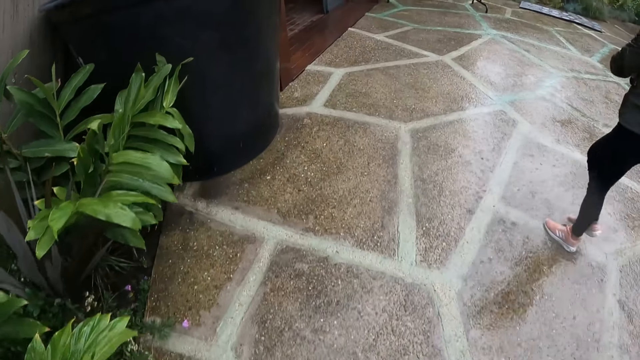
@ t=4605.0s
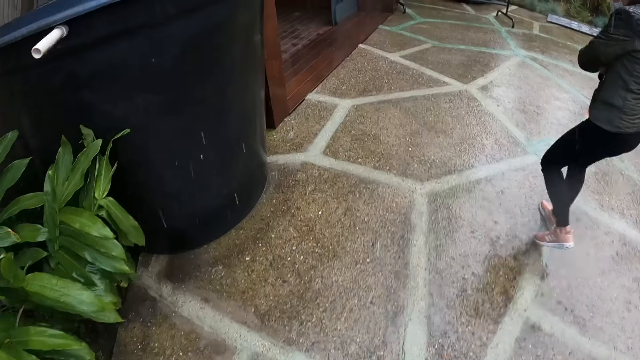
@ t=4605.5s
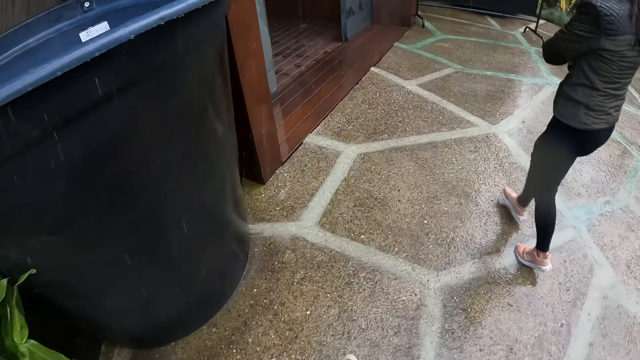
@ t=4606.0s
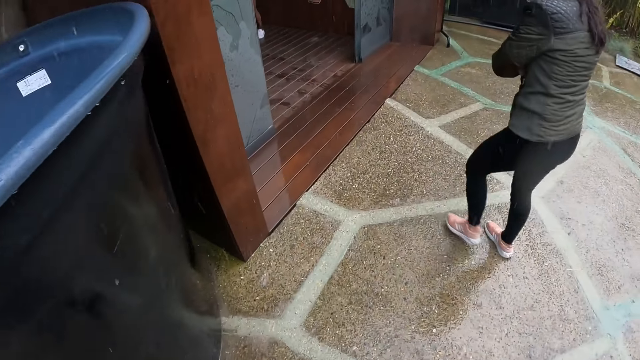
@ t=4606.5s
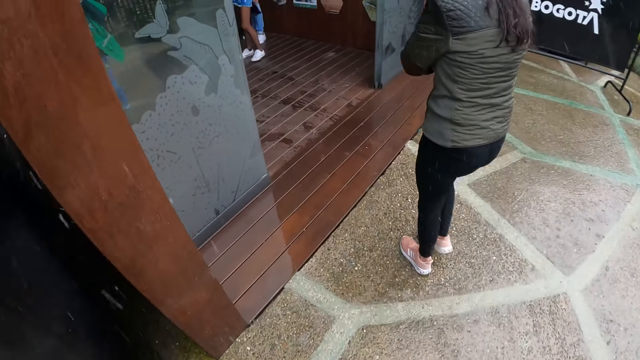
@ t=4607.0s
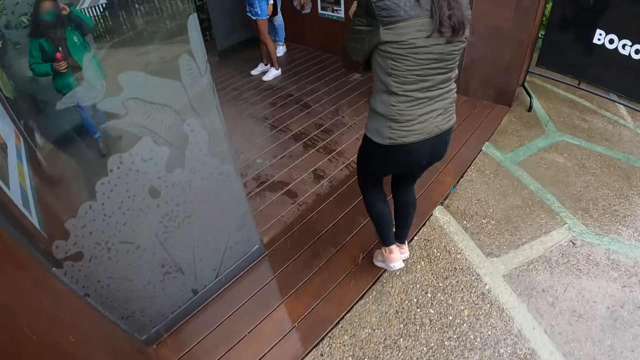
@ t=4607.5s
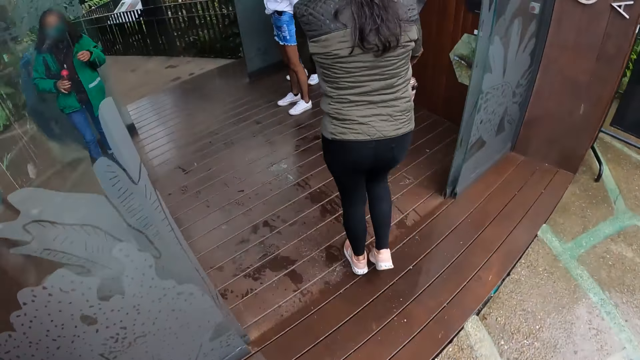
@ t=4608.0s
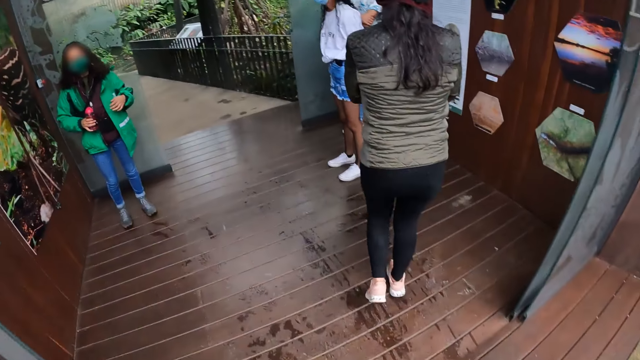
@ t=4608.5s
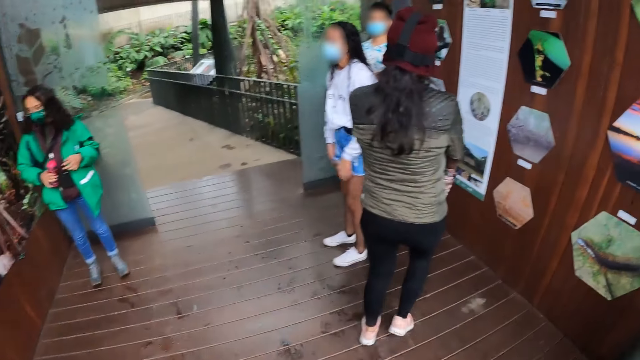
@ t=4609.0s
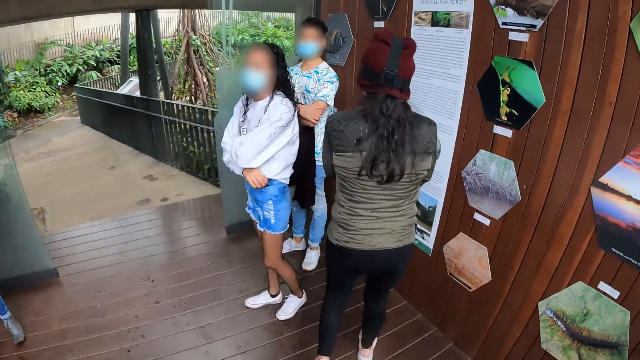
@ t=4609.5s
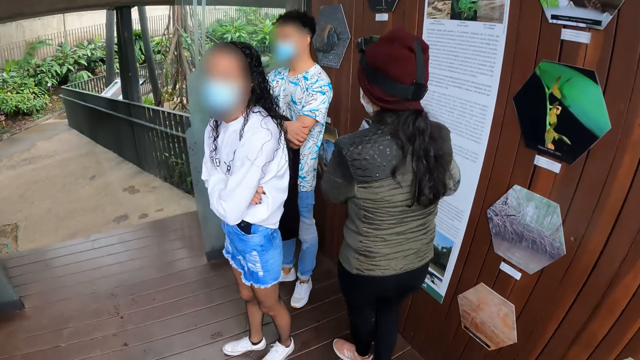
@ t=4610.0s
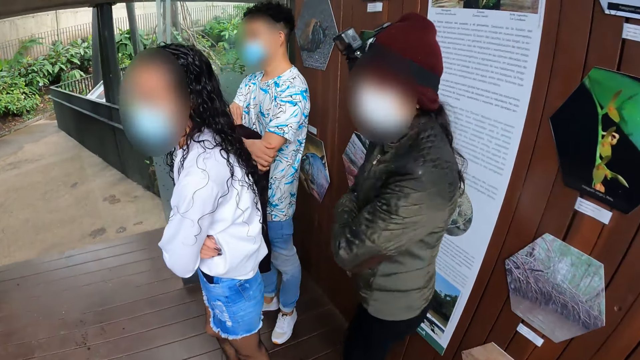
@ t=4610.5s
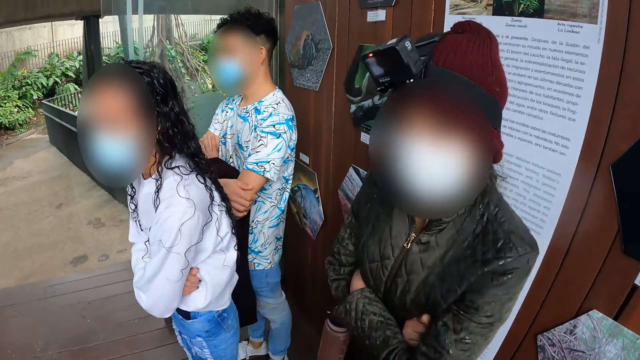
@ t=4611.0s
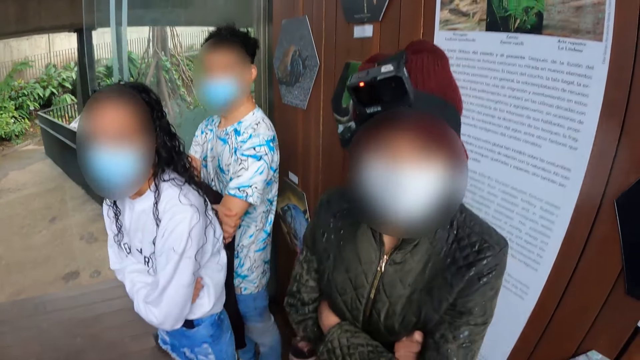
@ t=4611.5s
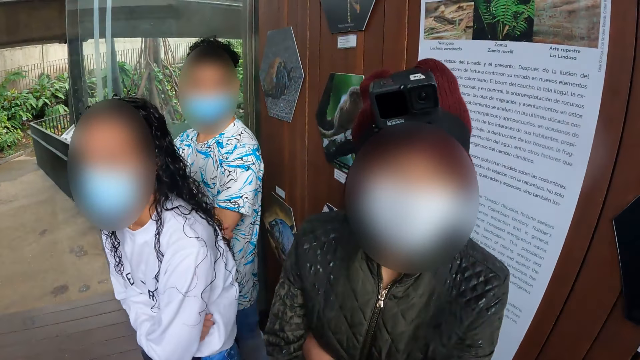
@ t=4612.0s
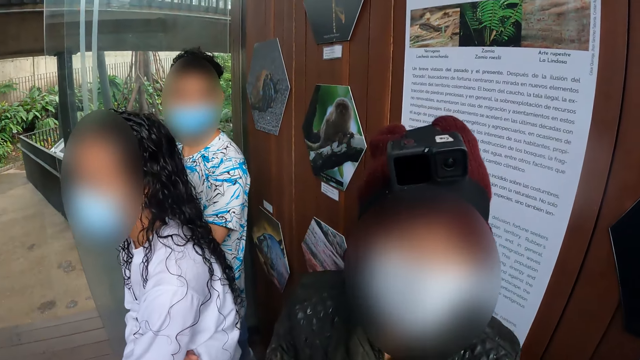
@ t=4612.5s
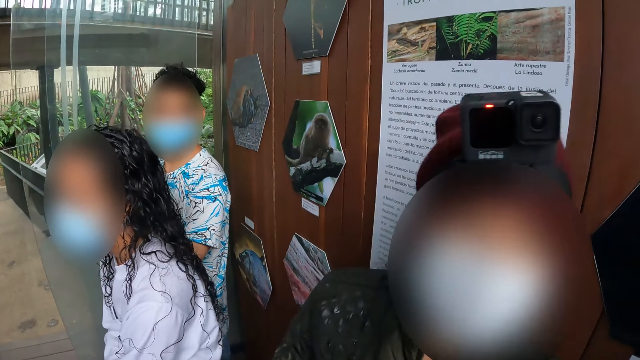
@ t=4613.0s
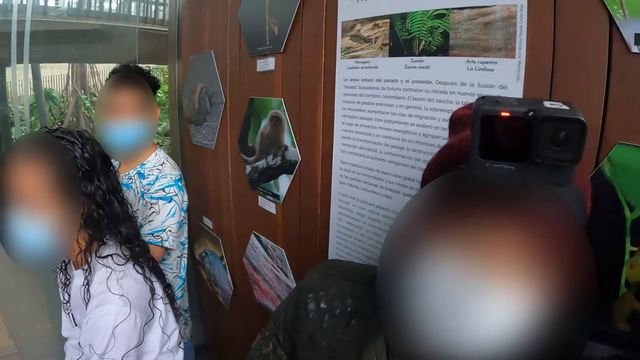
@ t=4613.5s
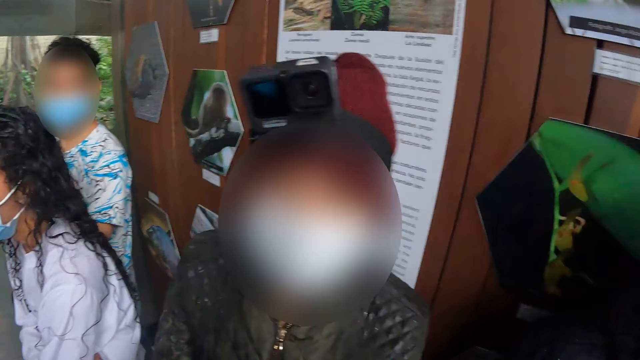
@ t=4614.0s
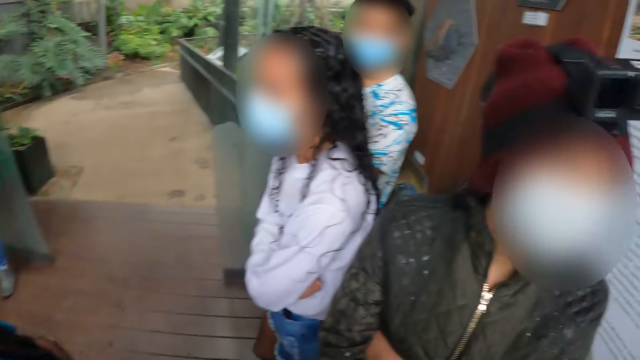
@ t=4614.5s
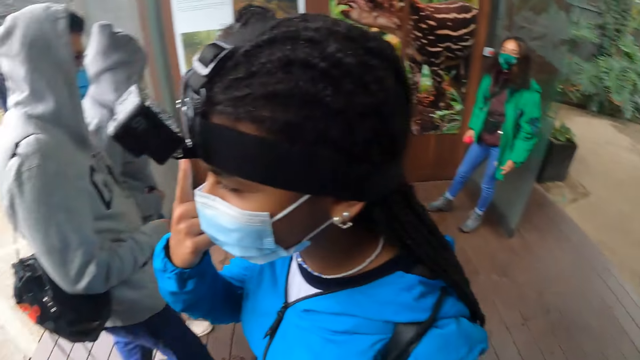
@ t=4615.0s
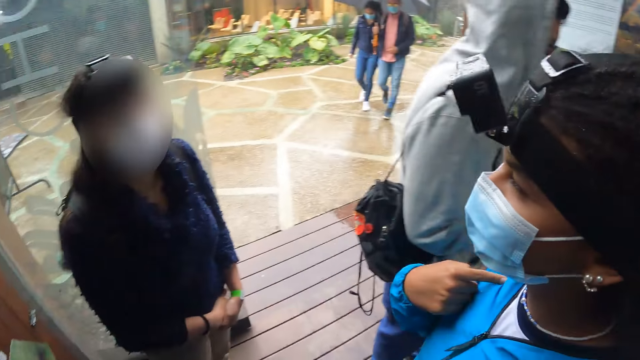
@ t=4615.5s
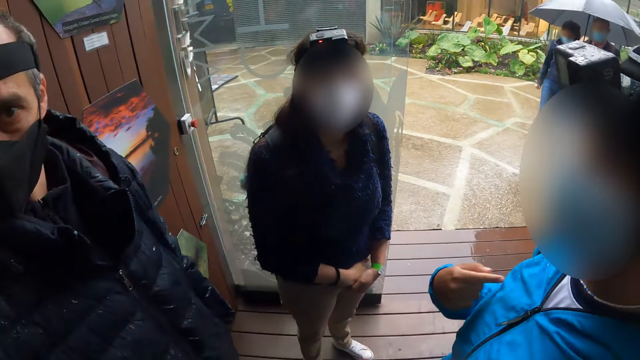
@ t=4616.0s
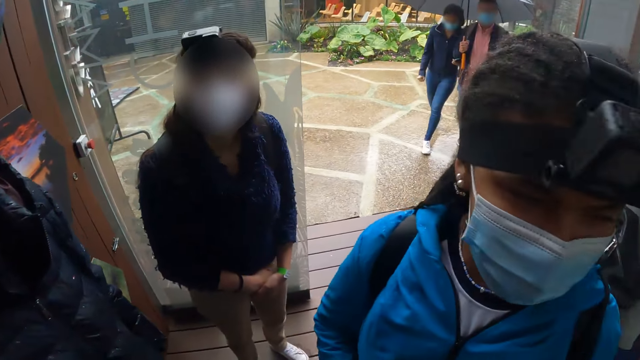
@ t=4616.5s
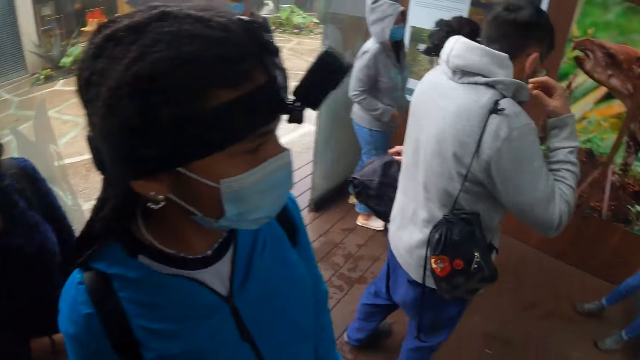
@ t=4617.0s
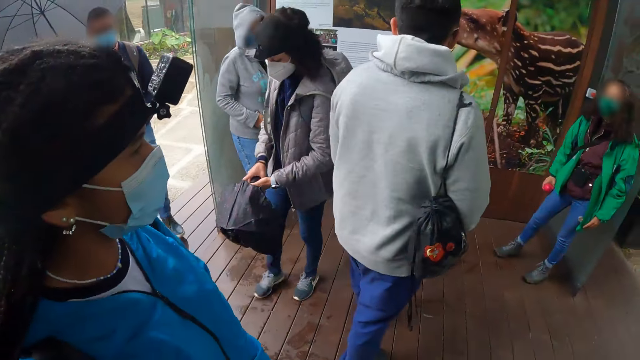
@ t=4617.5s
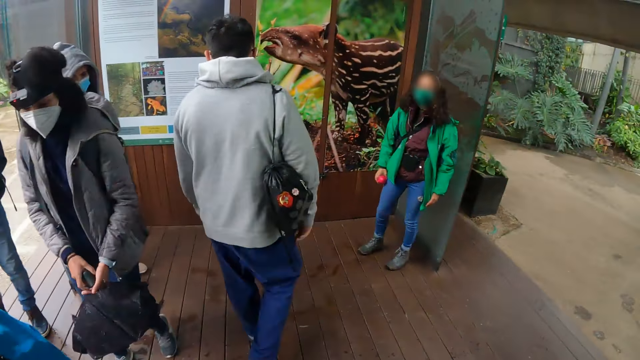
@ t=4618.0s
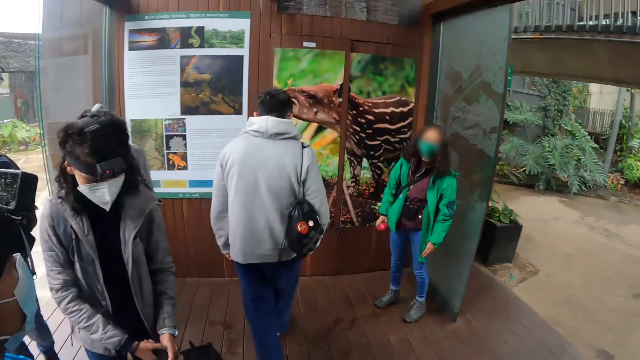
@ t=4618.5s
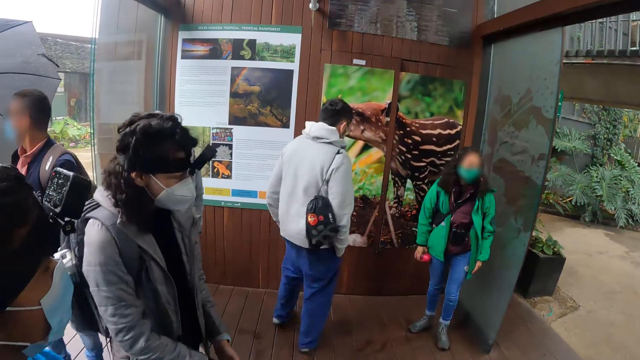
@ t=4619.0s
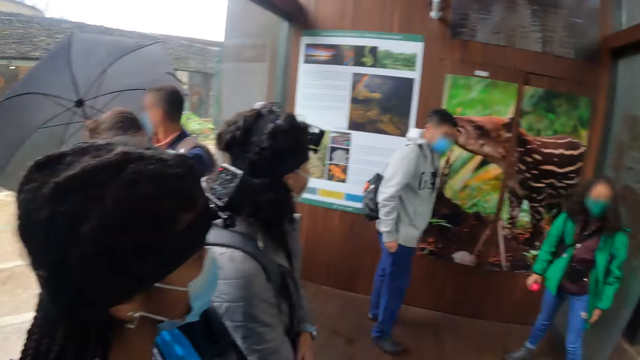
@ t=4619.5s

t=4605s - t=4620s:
The camera wearer walks towards the house. They turn around the building.

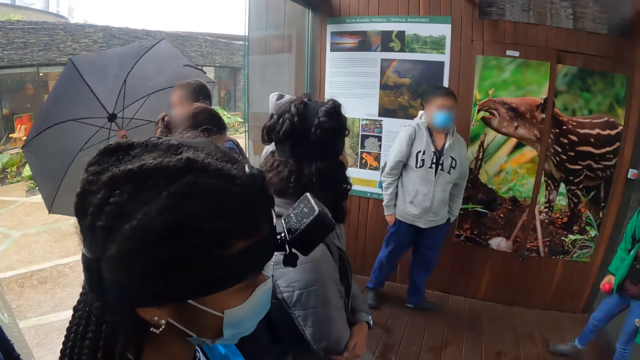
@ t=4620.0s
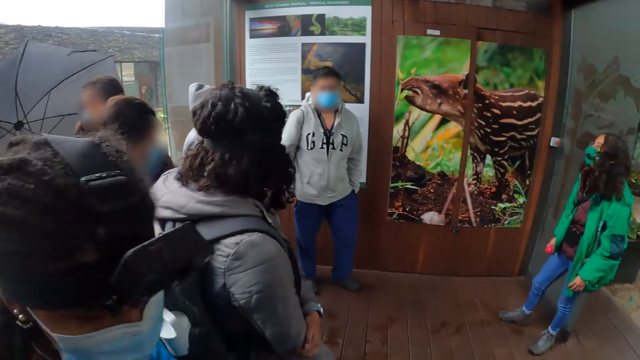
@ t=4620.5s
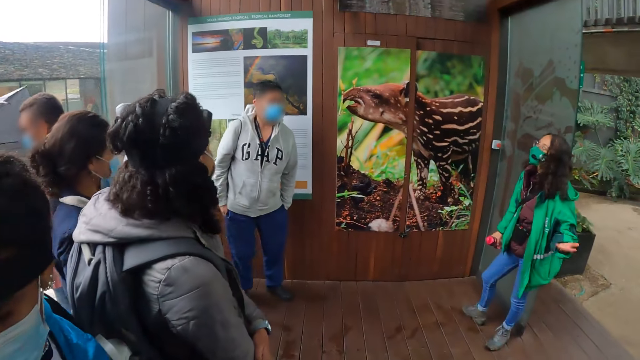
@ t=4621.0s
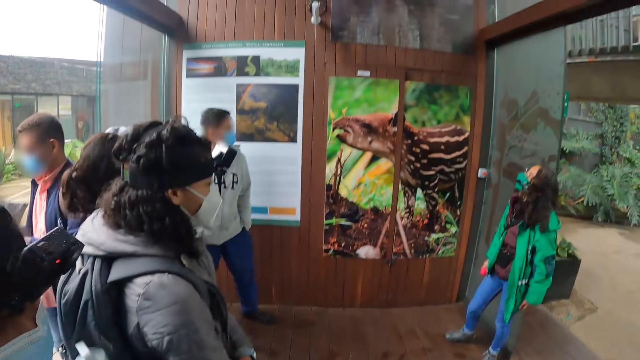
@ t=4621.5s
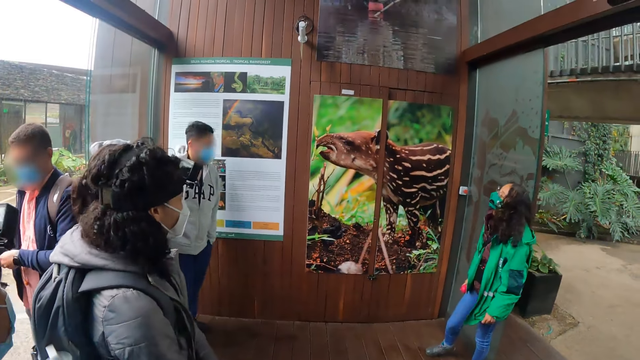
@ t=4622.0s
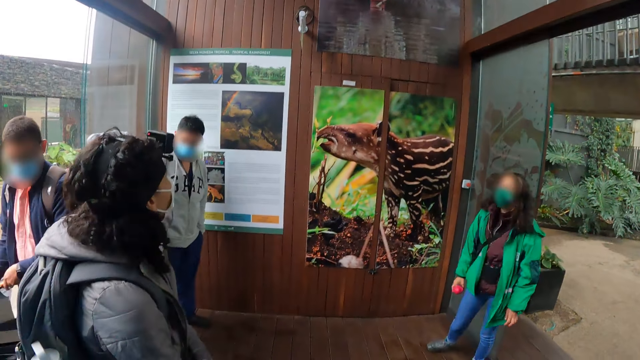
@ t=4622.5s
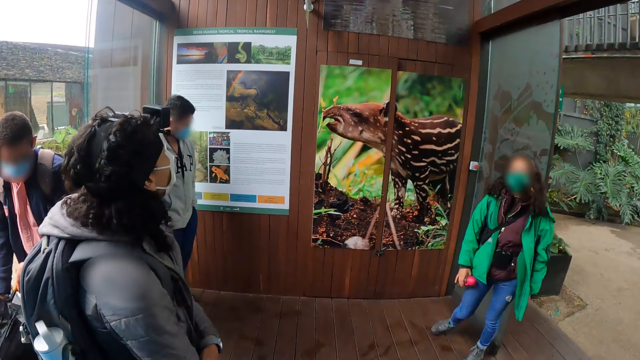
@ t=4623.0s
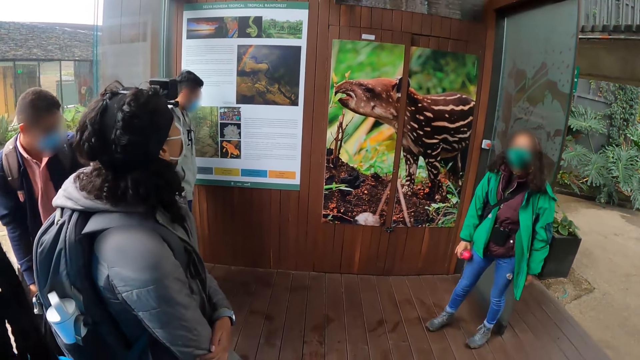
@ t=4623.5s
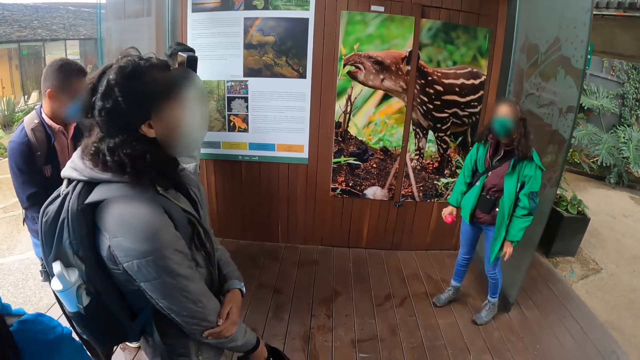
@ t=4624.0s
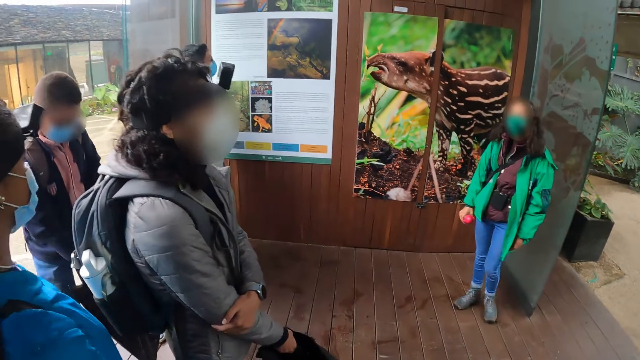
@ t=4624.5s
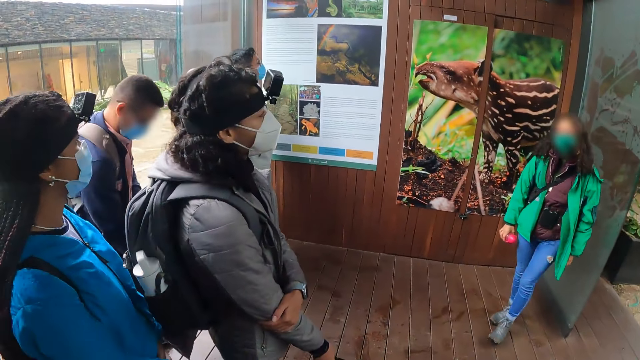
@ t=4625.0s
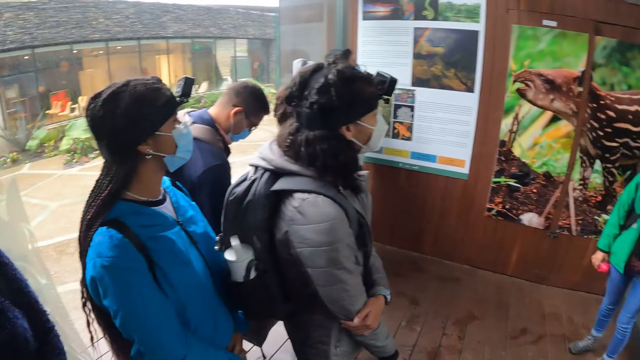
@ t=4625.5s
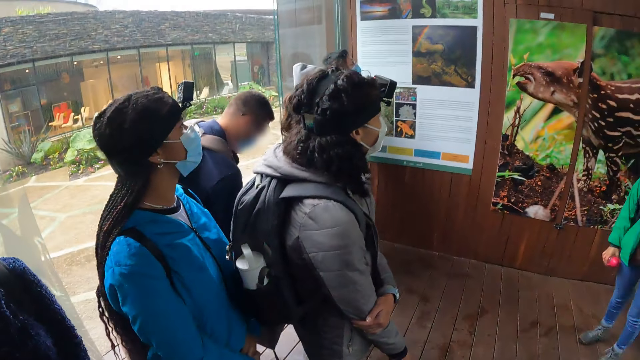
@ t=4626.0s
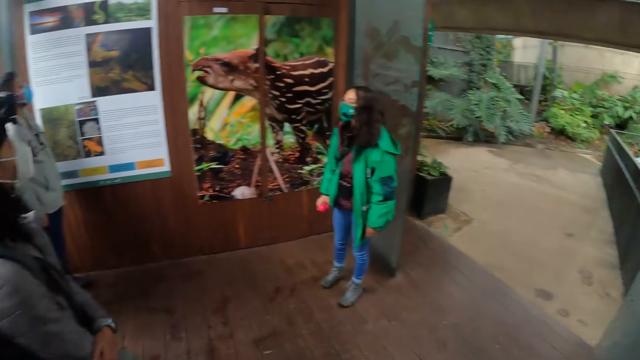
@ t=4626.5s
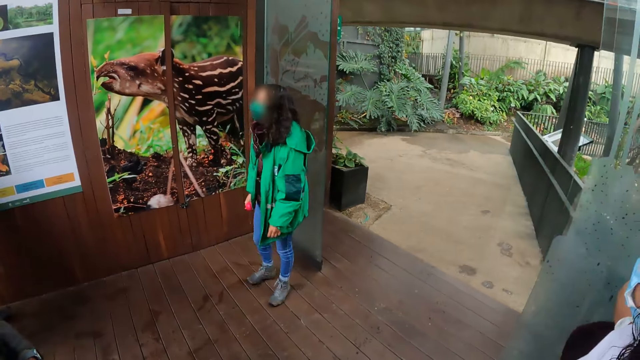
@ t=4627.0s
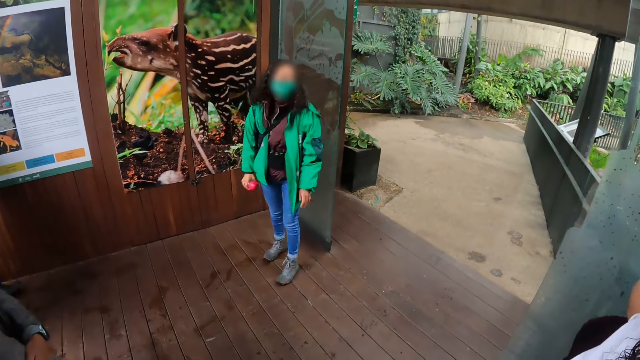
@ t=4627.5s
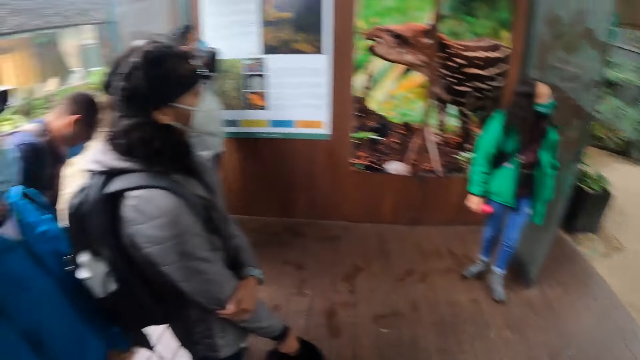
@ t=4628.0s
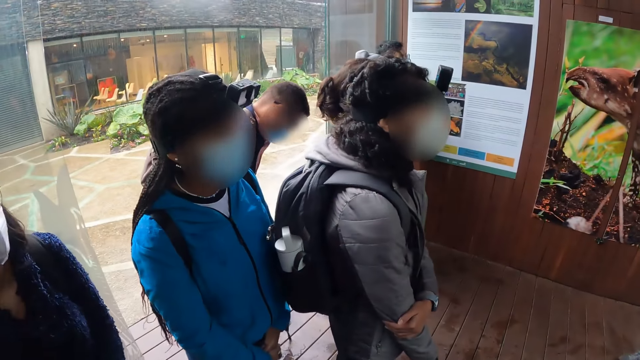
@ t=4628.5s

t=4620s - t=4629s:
A woman interacts with a group of people.
